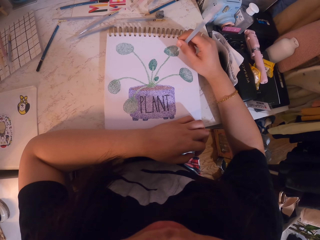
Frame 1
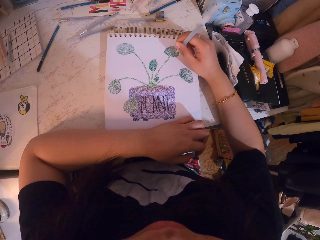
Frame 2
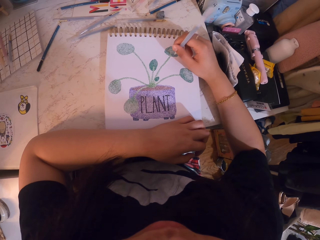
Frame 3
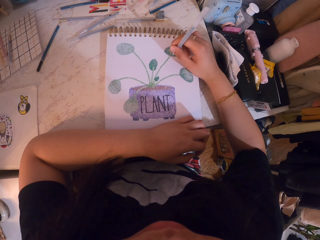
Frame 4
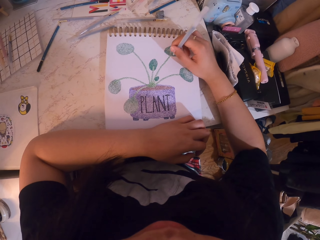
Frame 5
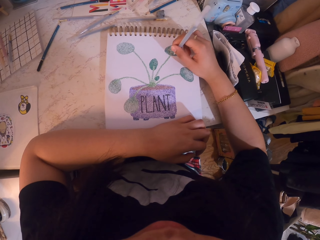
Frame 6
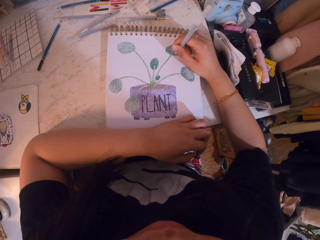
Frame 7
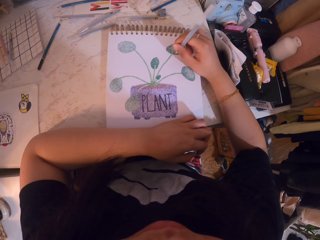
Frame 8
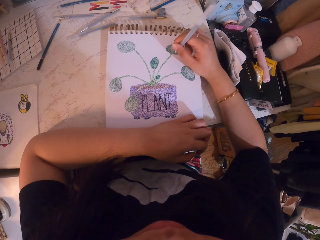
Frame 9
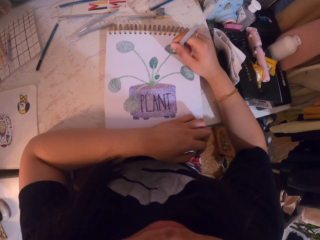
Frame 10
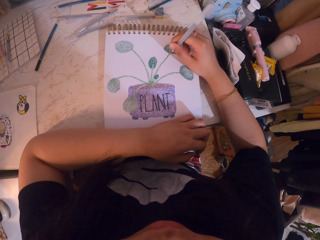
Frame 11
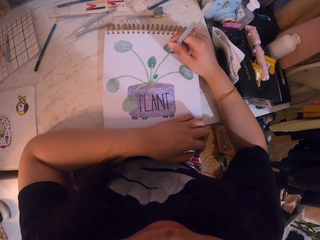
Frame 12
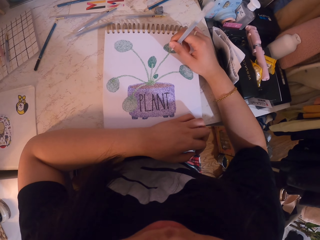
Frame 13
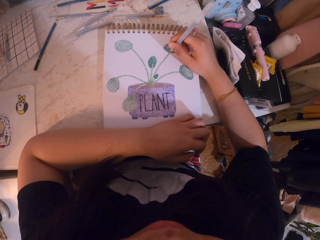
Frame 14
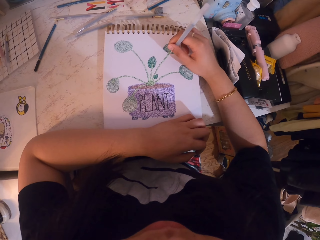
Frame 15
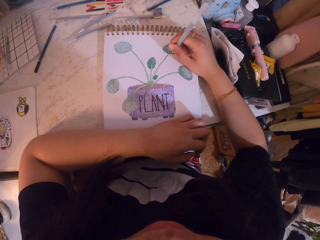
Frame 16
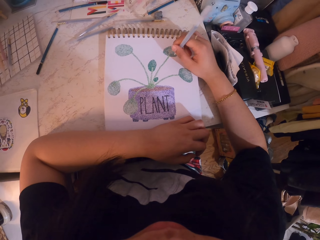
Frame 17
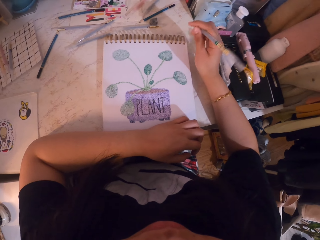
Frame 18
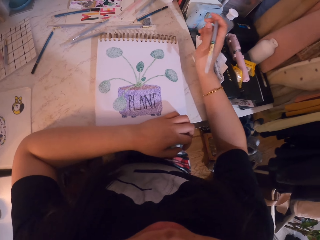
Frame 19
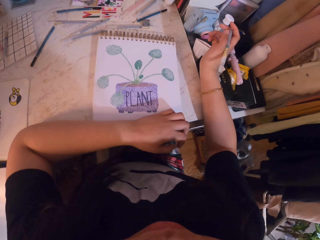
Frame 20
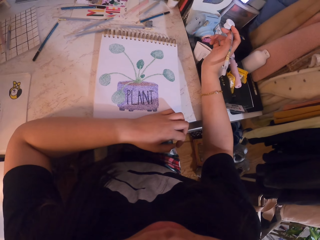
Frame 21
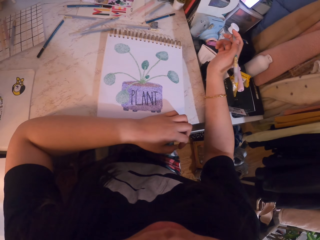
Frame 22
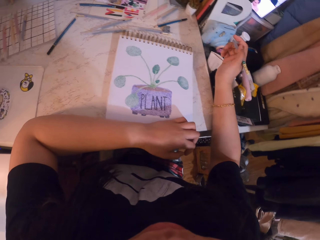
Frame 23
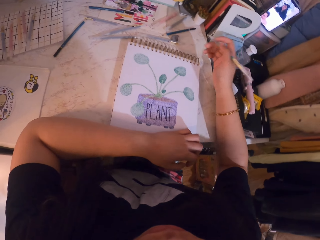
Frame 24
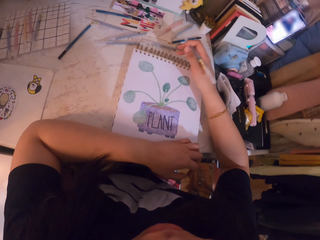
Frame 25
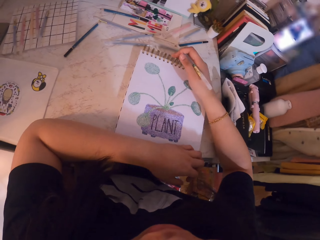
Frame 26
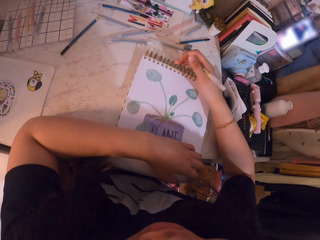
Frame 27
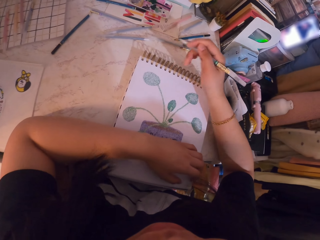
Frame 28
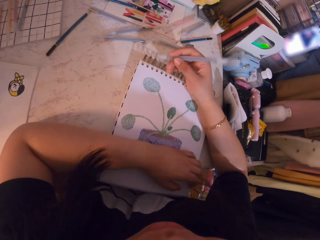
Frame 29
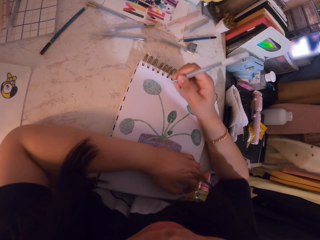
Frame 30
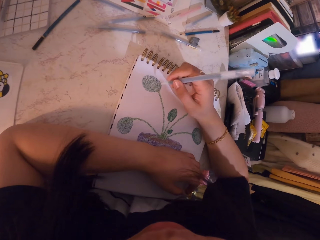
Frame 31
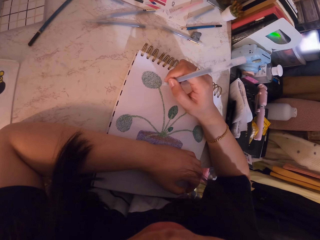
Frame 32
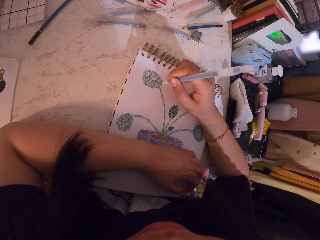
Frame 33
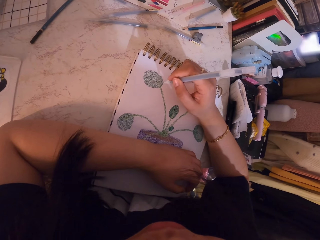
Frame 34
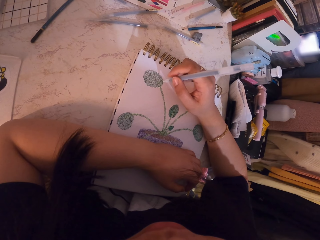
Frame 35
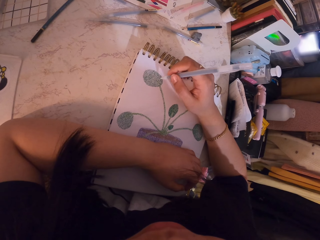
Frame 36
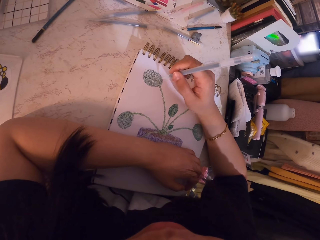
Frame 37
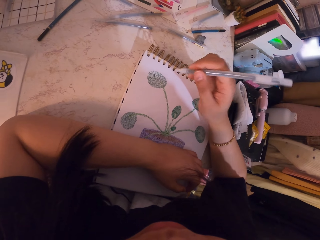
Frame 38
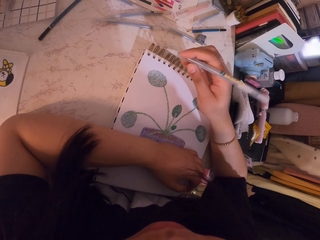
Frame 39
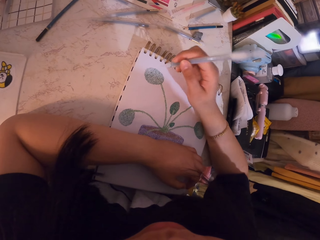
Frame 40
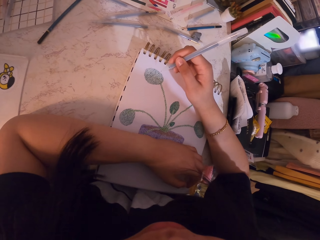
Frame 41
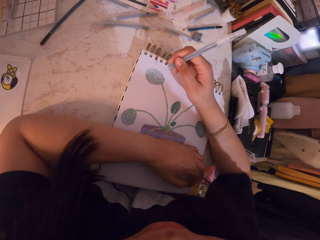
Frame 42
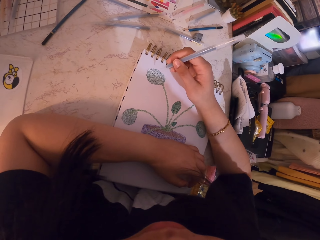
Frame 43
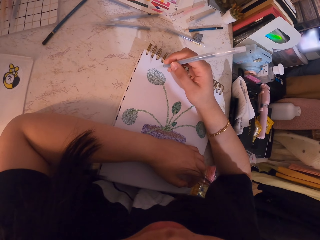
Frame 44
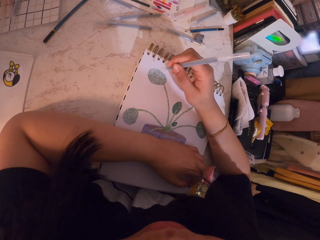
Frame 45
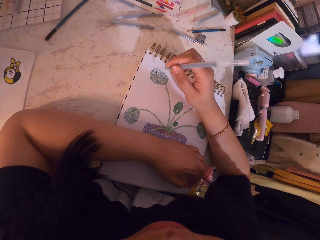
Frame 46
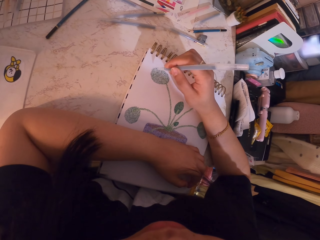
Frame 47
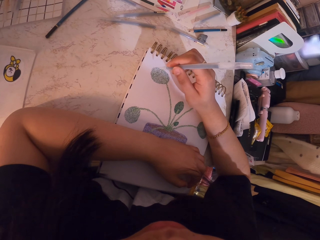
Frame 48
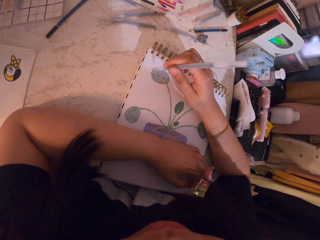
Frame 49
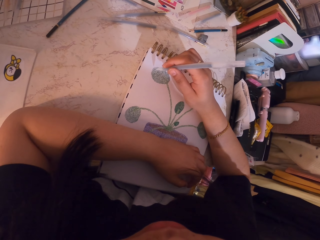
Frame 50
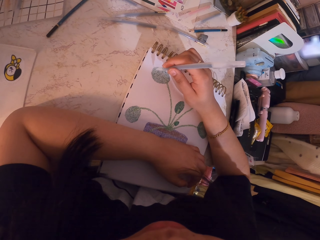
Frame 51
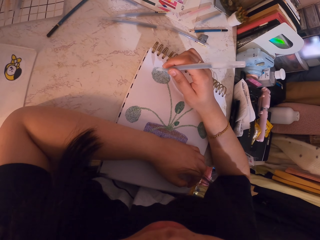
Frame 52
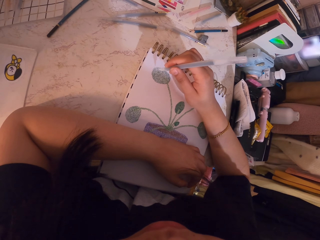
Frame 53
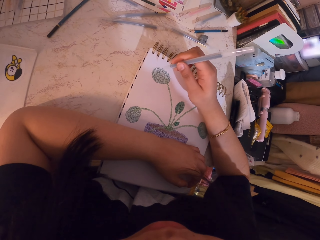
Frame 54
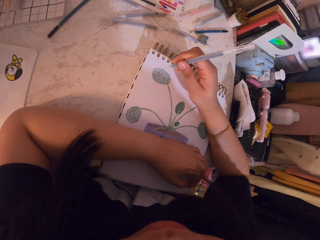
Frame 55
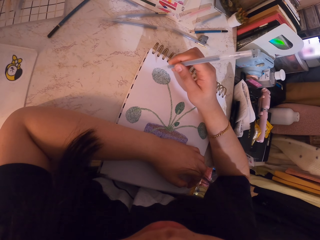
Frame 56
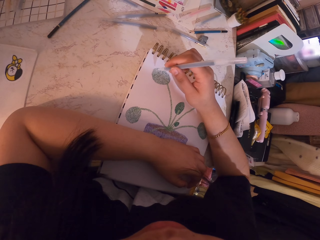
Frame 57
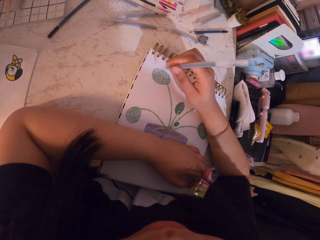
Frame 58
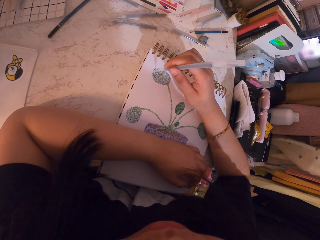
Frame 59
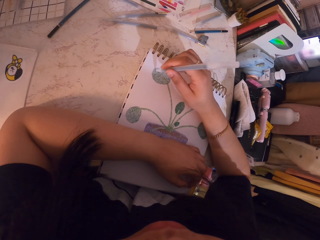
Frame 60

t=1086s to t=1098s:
The camera wearer looks at the book. They stare at the sketch. They move the book on the table. They move a pen on the book. They draw a paint with the pen.

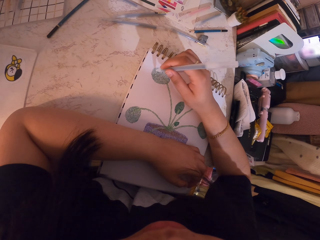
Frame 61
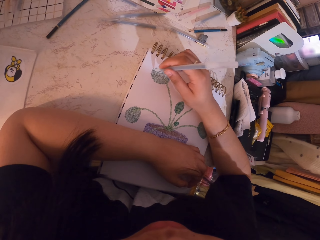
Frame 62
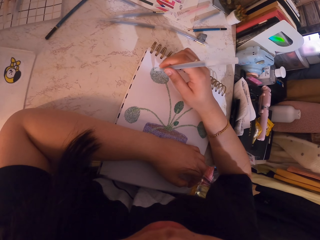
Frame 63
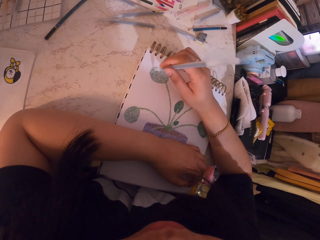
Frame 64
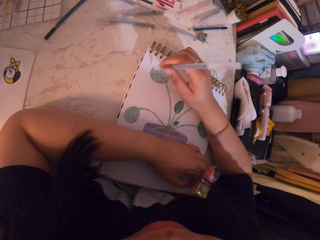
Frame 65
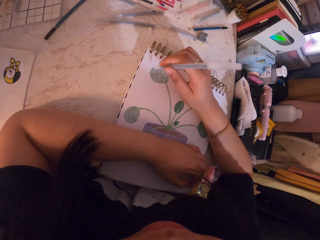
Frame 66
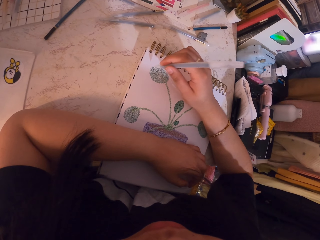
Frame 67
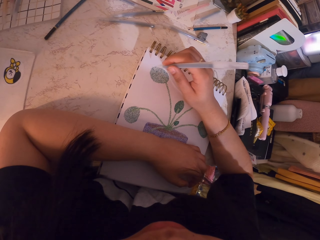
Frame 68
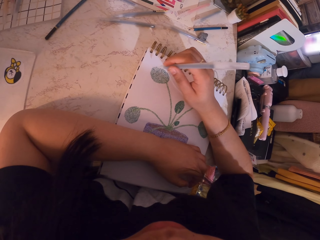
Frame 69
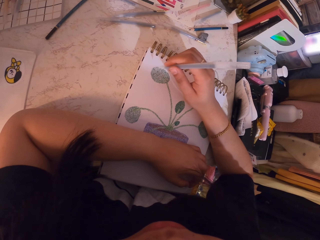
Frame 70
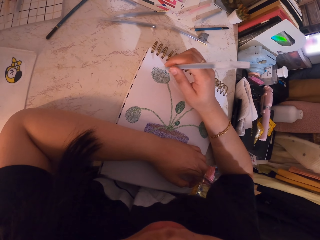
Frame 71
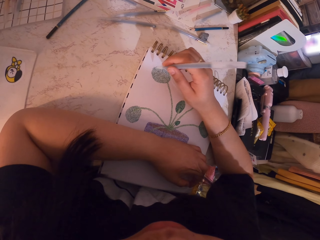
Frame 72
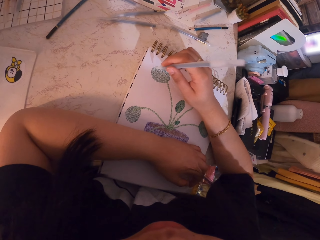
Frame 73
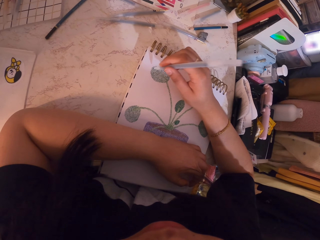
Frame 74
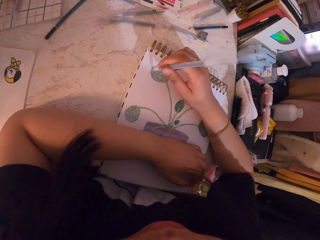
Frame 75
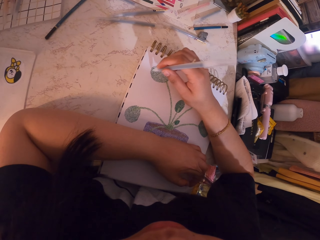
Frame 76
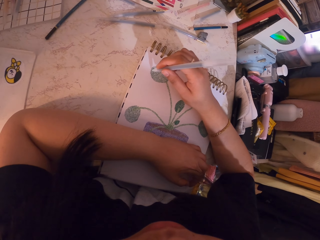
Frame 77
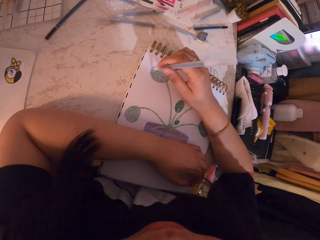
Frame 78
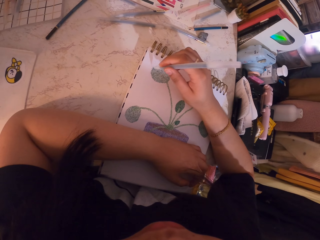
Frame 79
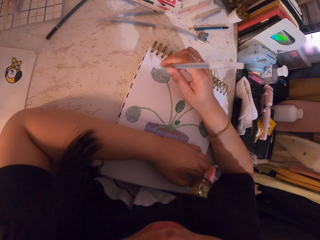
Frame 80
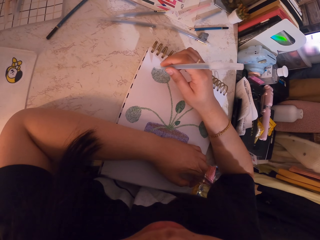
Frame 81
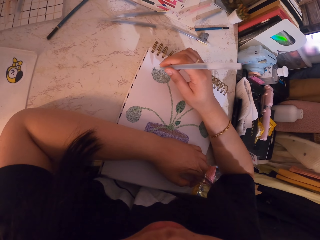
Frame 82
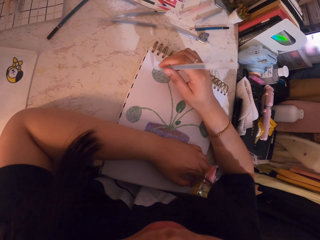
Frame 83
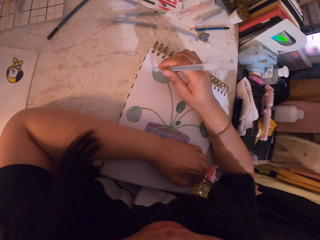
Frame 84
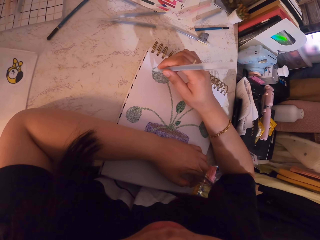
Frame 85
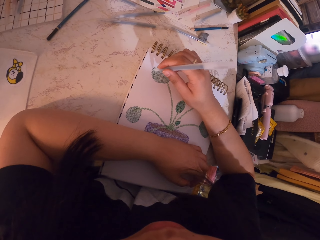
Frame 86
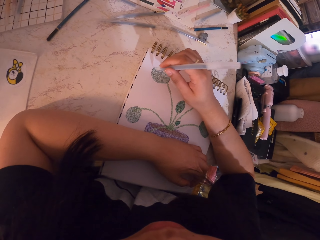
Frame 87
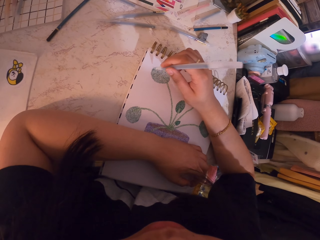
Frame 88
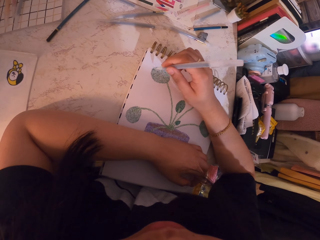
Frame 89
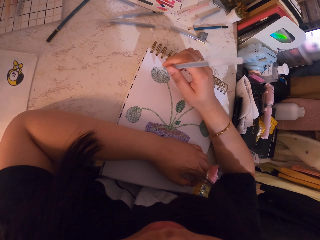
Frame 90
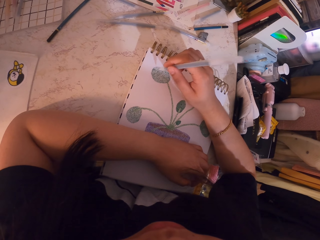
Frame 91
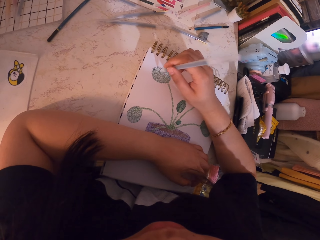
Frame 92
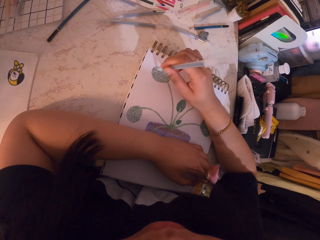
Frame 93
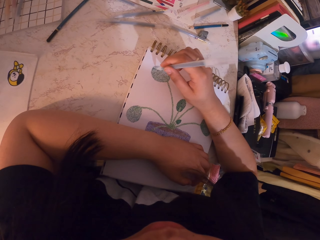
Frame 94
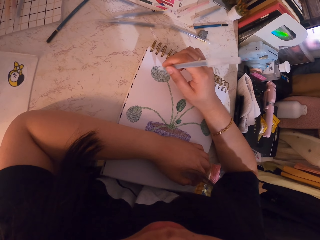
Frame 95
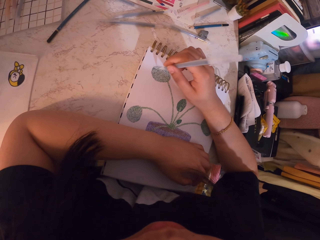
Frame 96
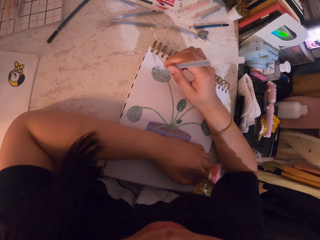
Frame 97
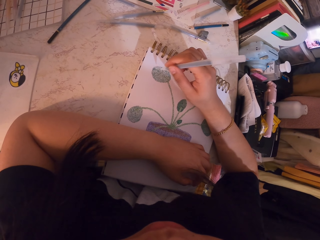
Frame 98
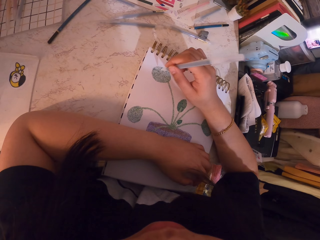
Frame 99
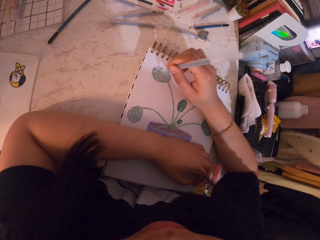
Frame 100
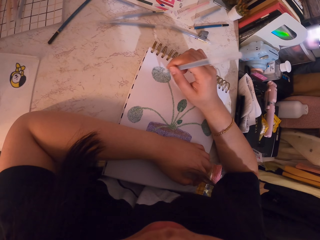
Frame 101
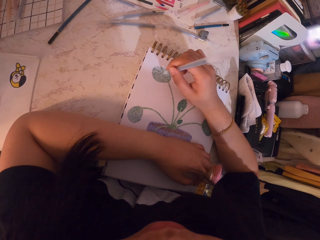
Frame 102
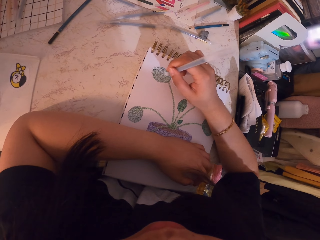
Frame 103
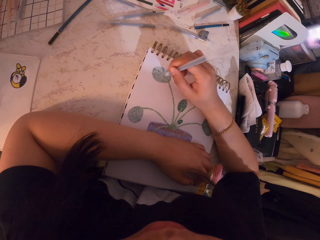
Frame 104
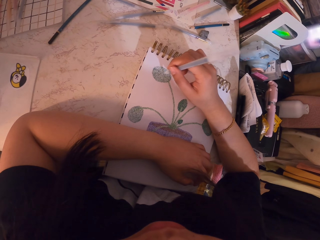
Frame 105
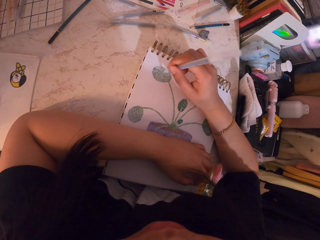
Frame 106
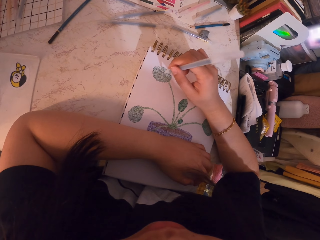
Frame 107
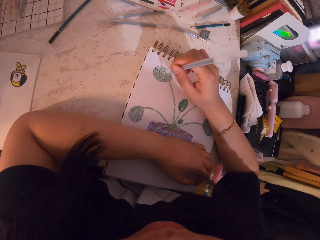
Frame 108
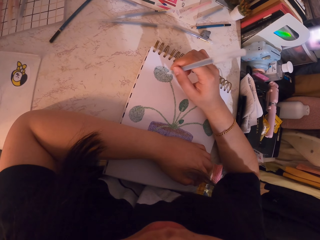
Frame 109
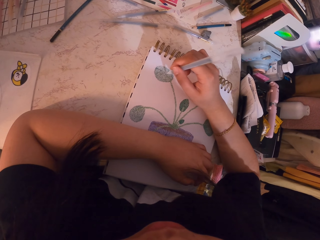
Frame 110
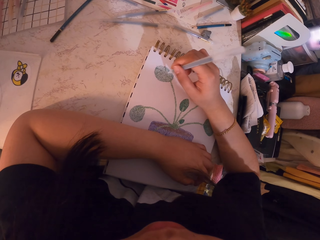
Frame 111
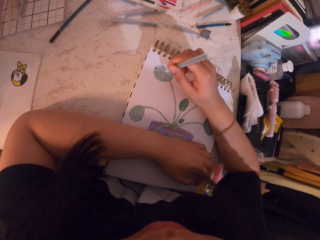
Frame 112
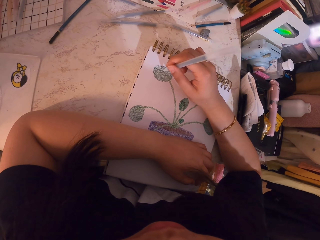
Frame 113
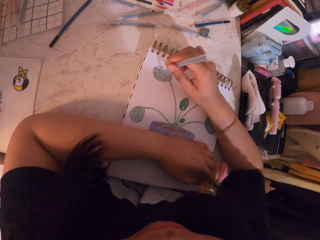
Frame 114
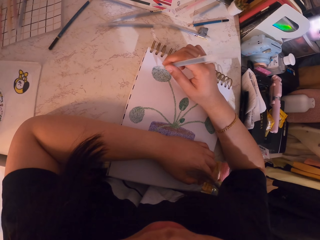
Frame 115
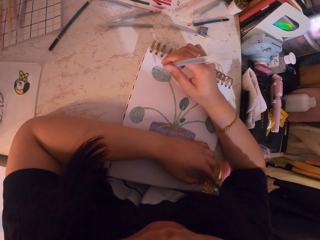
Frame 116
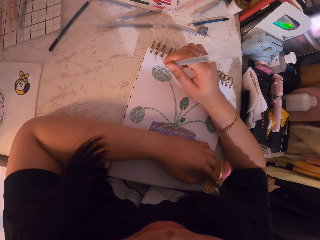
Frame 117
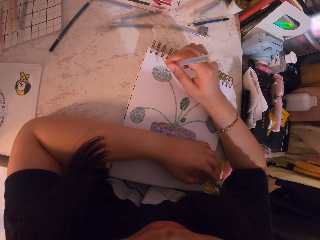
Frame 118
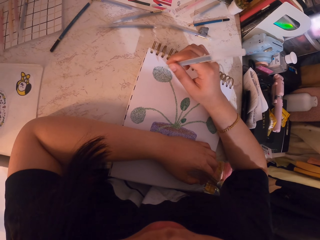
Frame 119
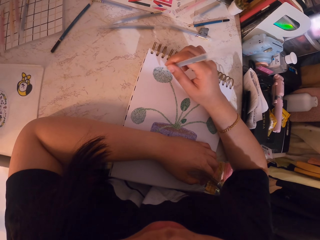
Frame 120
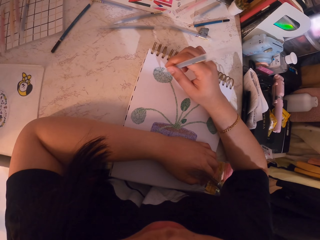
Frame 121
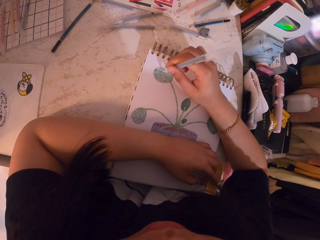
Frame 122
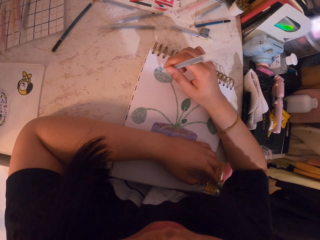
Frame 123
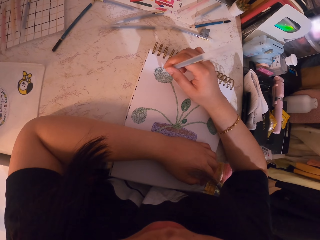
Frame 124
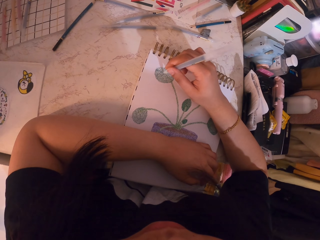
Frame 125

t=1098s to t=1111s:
The camera wearer paints the sketch with the pen. They turn to the side.
